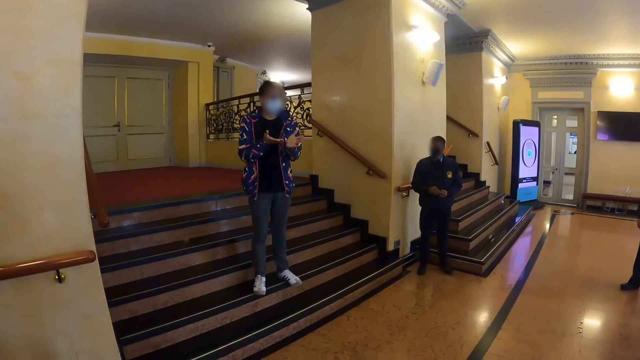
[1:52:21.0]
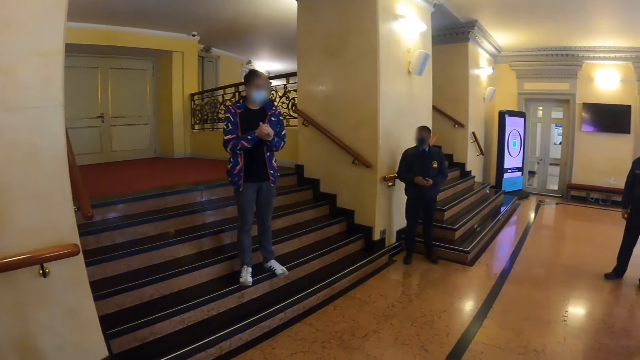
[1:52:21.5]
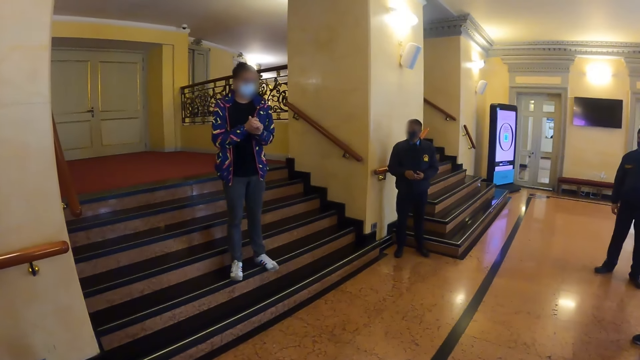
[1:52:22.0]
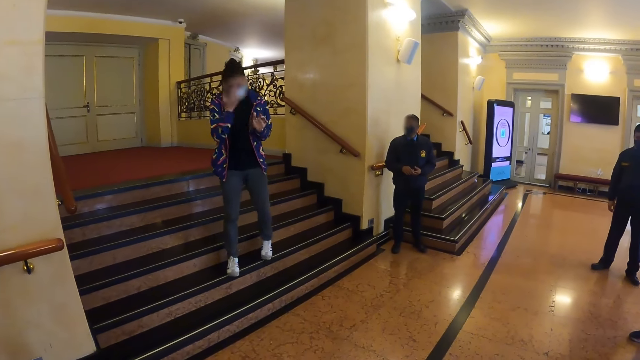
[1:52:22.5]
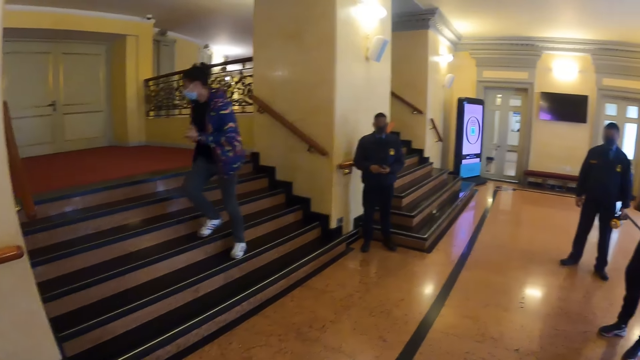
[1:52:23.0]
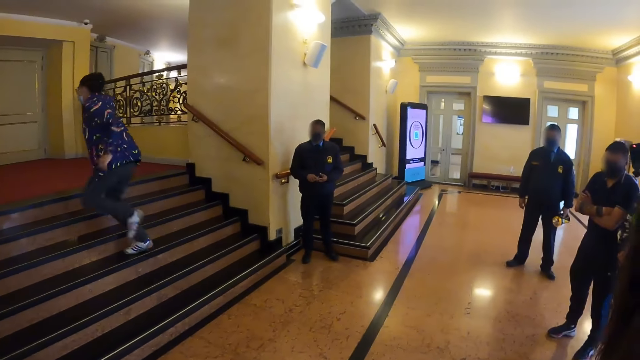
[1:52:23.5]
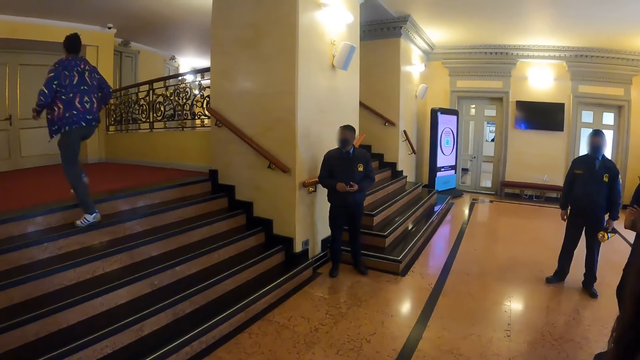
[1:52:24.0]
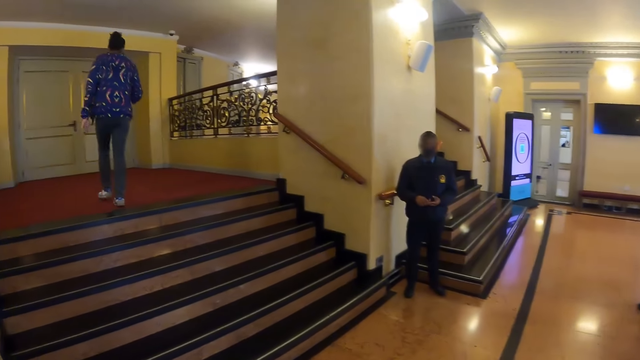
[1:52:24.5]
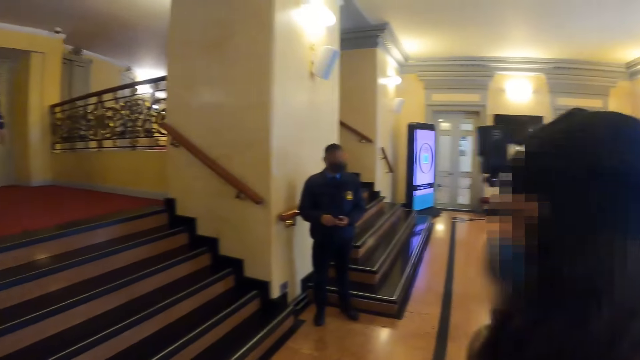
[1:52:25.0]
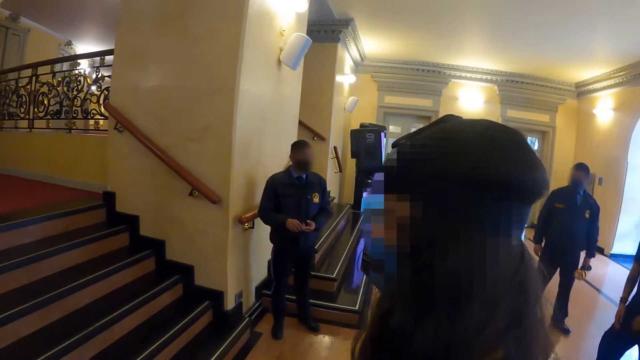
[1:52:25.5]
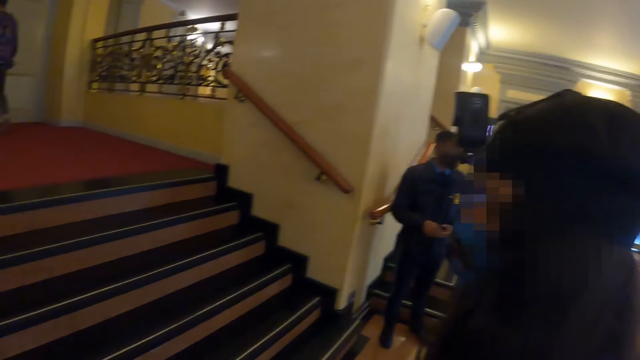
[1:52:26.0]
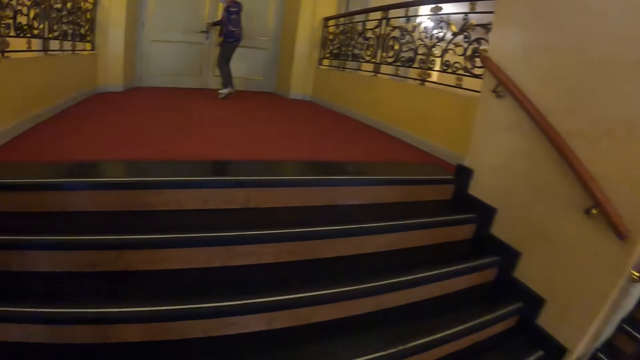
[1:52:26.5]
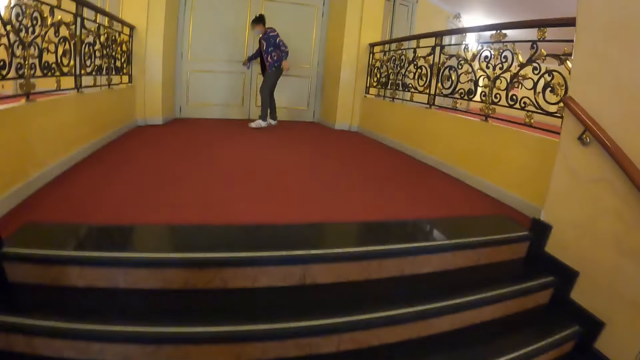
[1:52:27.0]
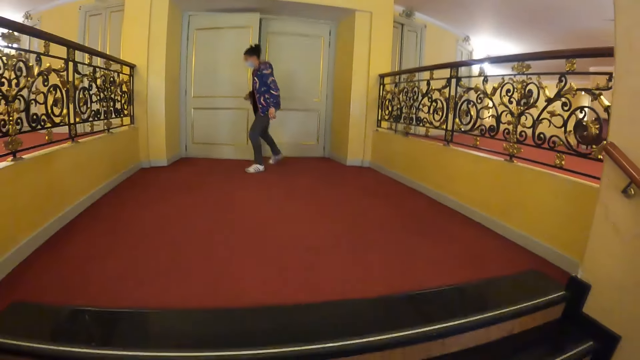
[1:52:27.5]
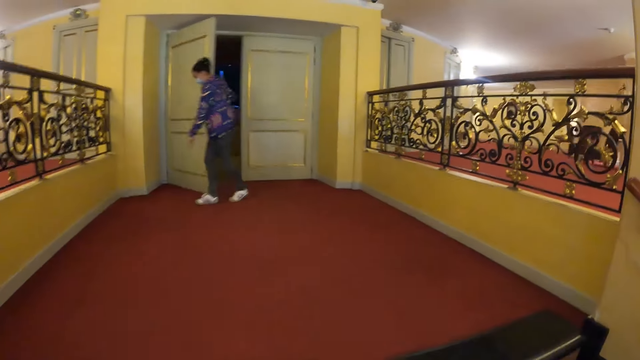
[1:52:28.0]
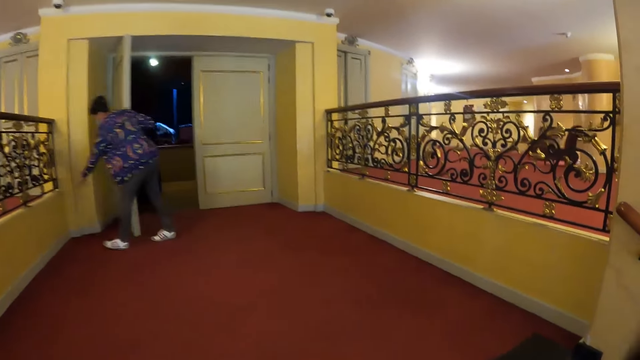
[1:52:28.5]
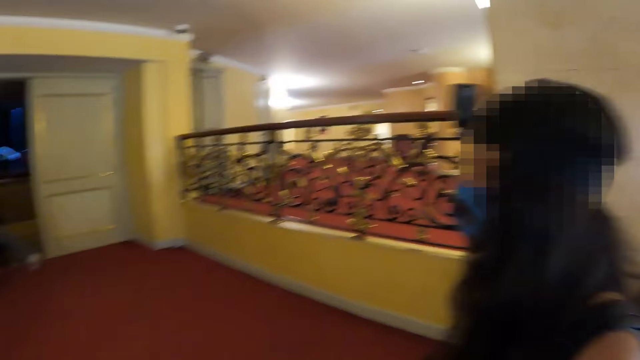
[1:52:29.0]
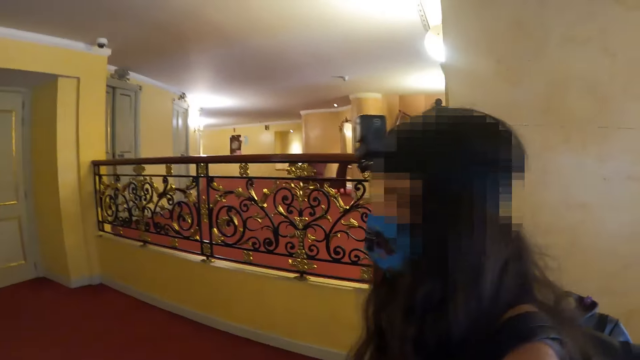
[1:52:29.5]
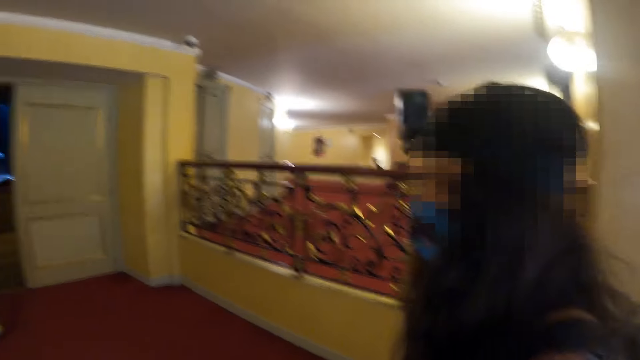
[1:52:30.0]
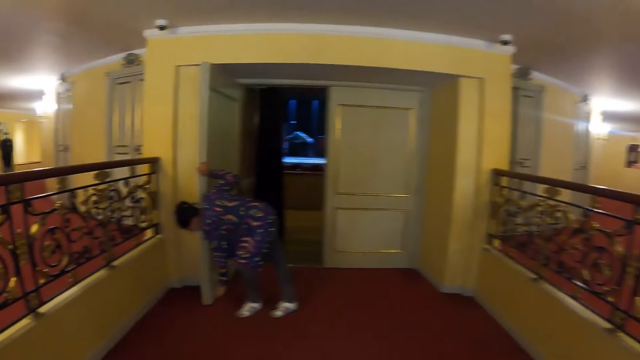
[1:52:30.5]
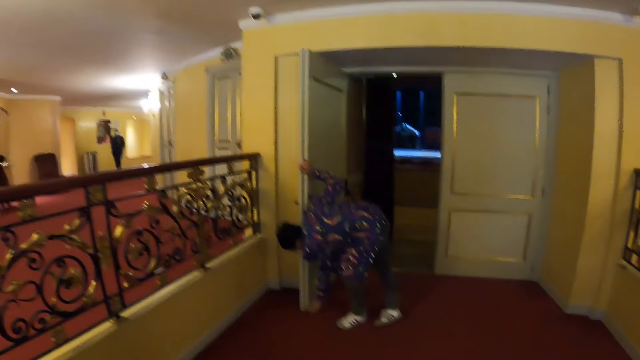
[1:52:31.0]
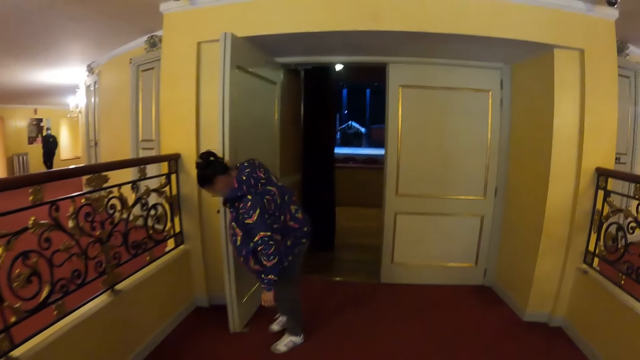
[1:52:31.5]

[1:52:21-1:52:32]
A person climbs the stairs. The camera wearer walks in the house and looks around. They walk around and open the door. Another person walks in the house. The camera wearer walks in the house.

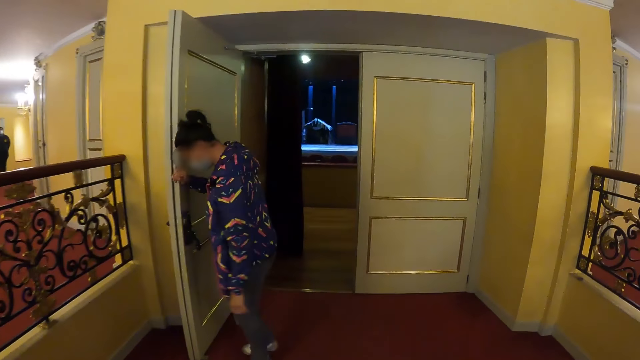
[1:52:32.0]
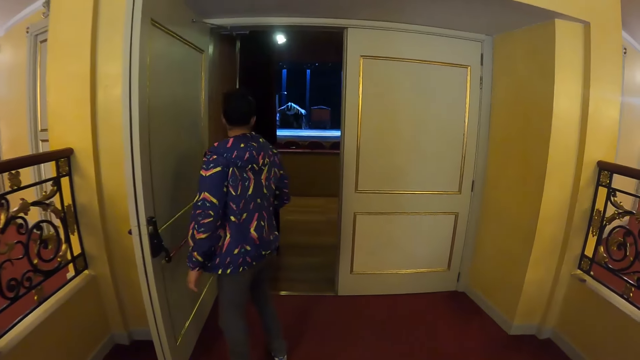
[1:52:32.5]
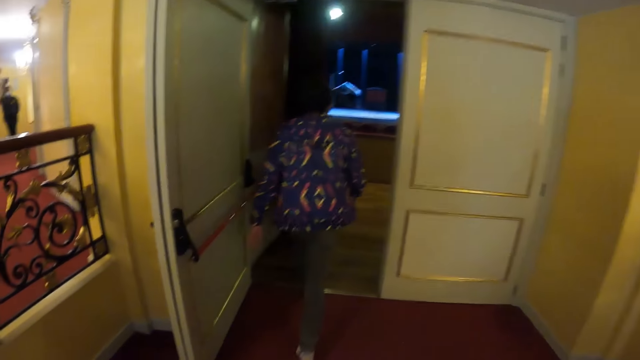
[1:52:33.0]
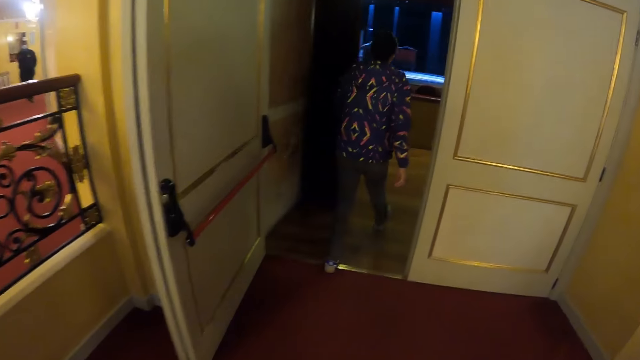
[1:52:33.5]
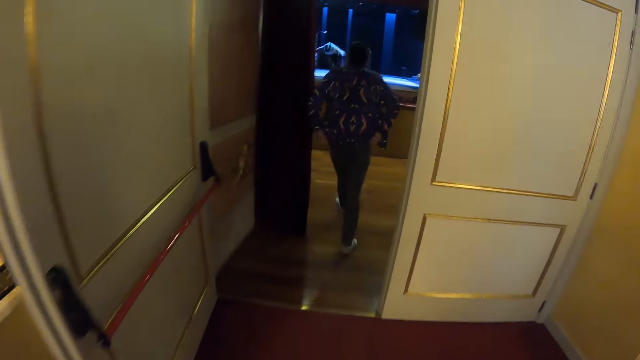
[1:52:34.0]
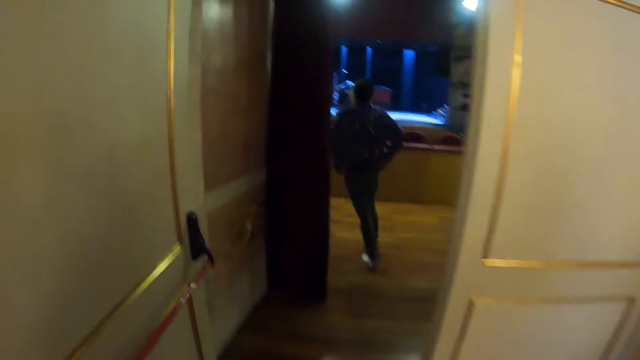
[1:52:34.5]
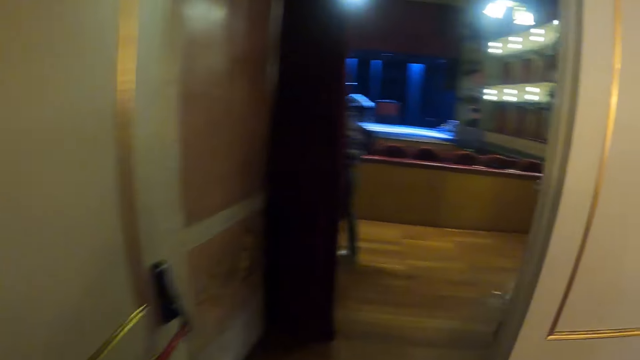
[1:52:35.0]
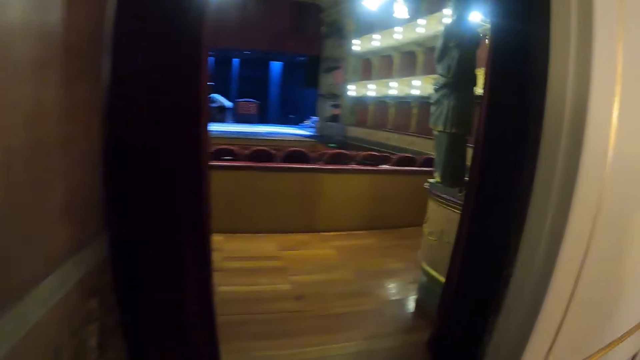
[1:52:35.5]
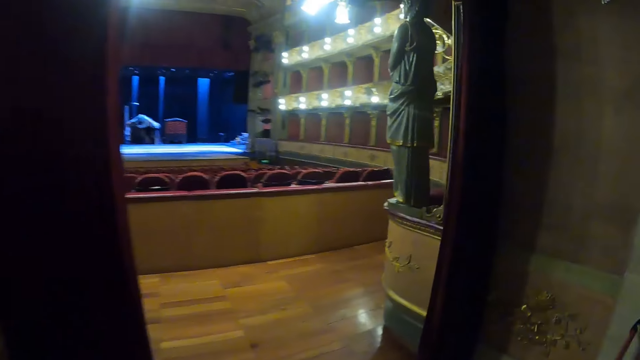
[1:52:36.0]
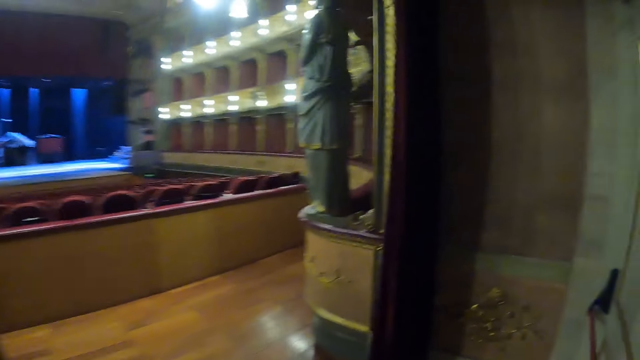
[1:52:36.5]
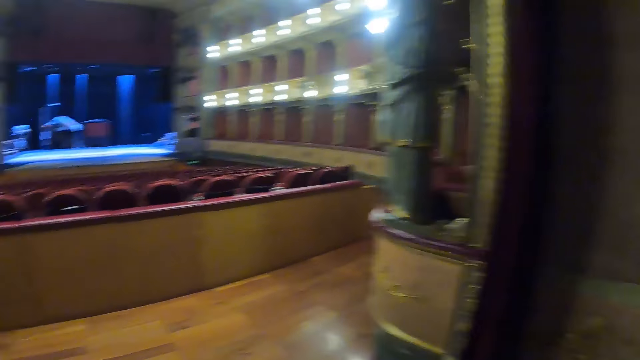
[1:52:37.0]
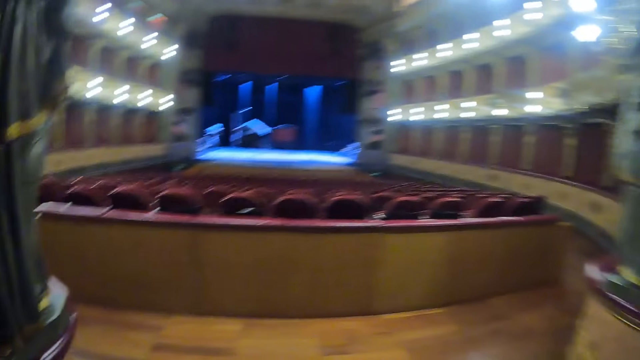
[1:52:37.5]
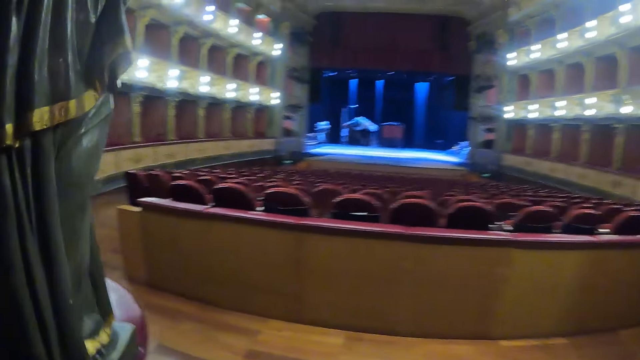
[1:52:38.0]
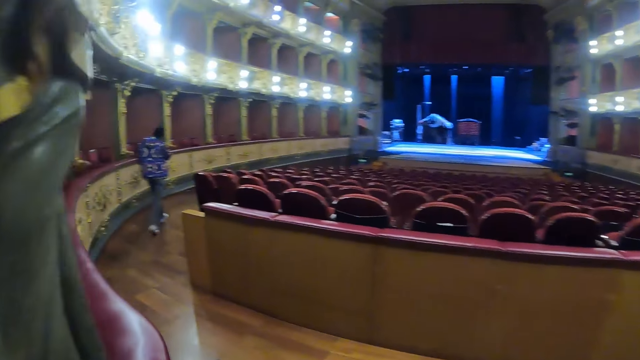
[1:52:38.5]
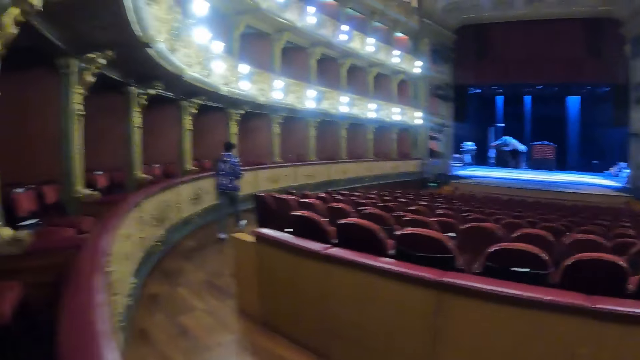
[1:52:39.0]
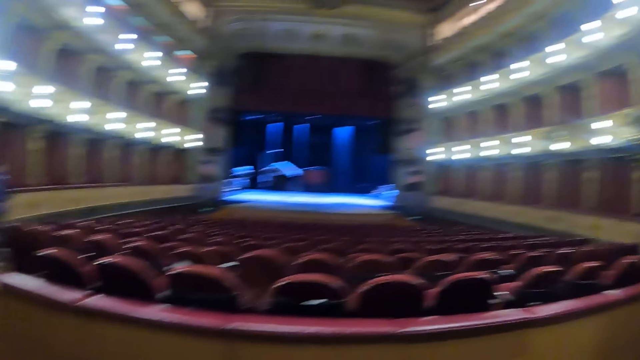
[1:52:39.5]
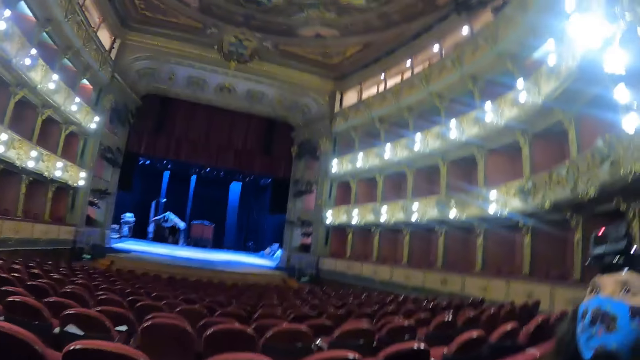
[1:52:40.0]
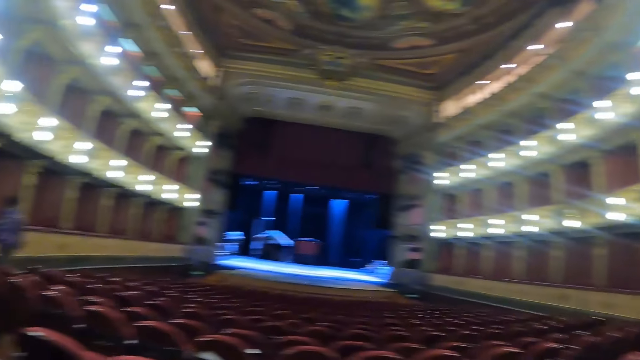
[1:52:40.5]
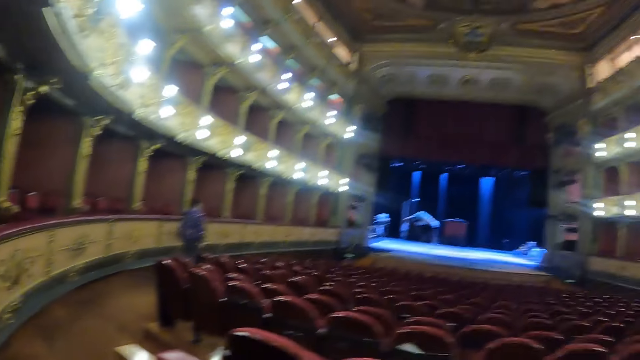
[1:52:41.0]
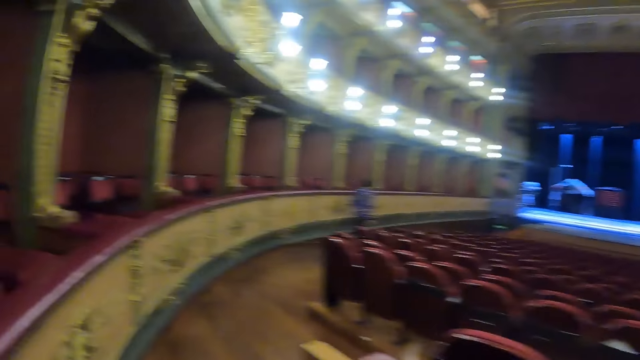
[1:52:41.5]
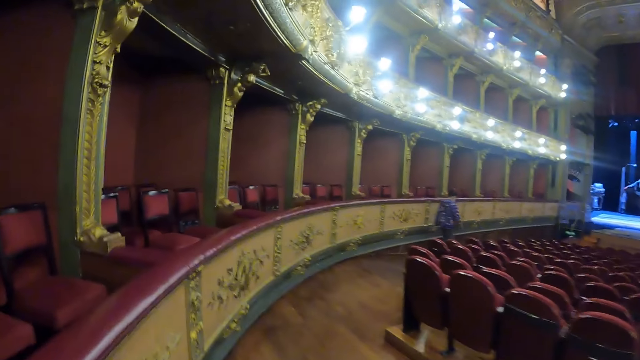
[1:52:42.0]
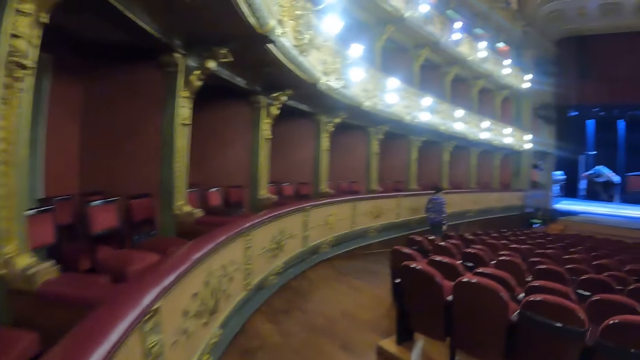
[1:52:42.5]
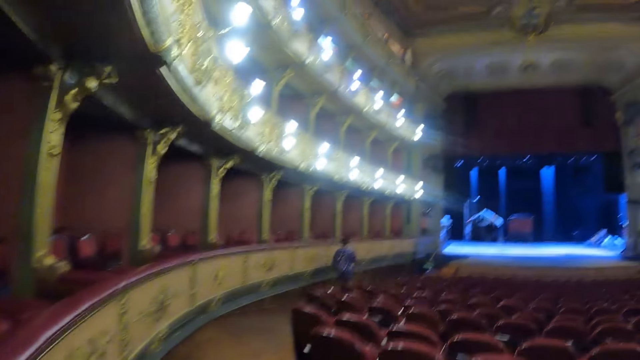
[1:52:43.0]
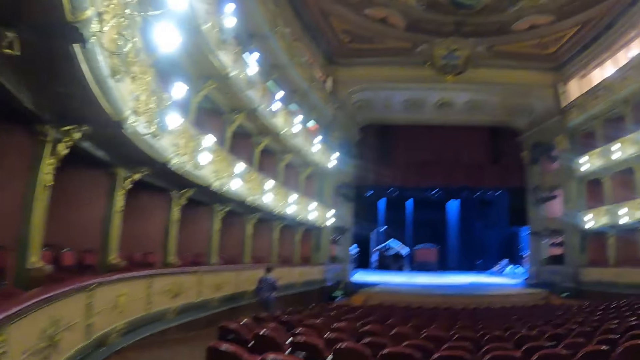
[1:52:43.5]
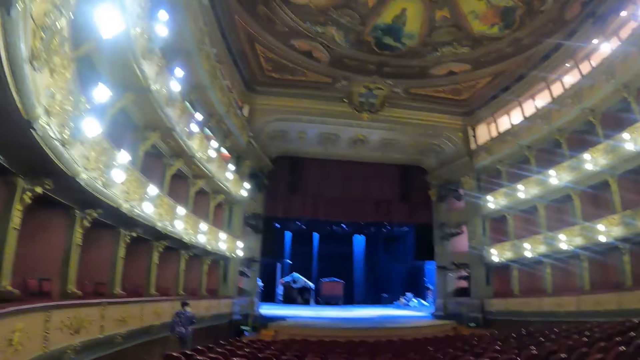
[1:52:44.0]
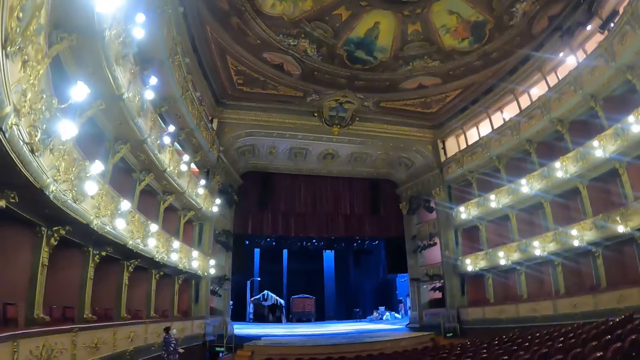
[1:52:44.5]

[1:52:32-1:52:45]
A person walks in the theater. The camera wearer walks in the theater. They walk in the theater again. The person walks in the theater. The camera wearer walks around.
